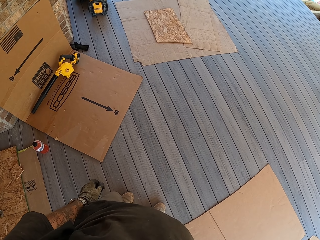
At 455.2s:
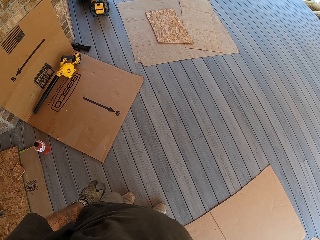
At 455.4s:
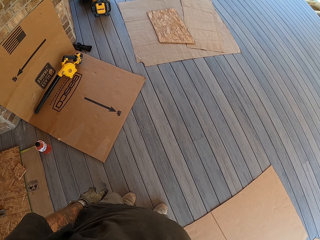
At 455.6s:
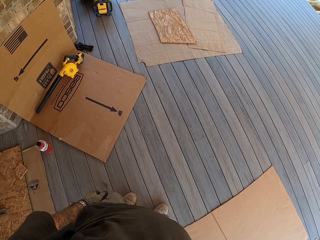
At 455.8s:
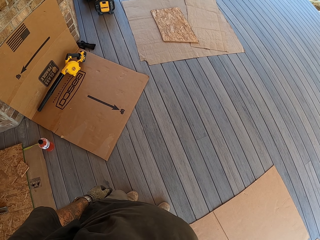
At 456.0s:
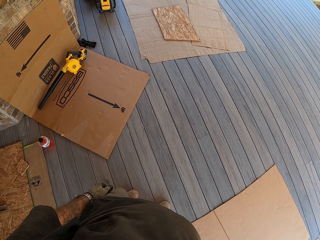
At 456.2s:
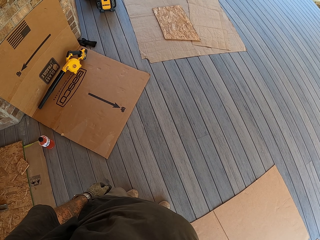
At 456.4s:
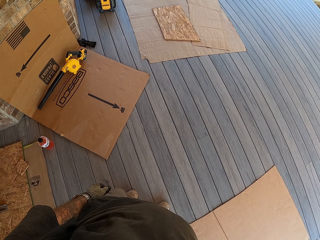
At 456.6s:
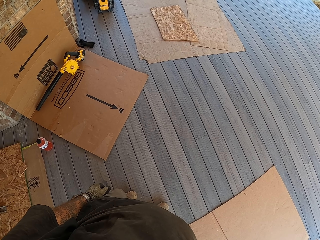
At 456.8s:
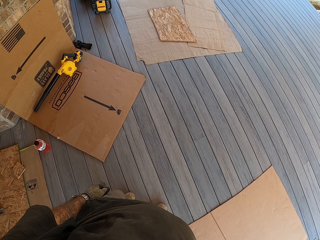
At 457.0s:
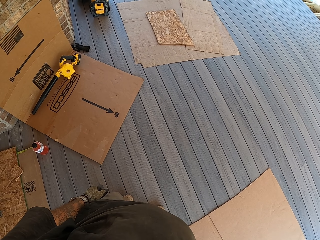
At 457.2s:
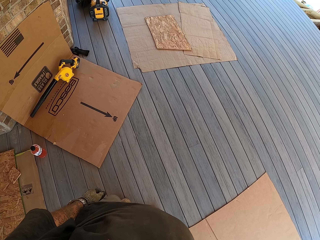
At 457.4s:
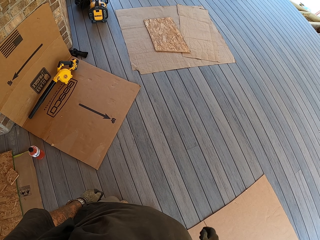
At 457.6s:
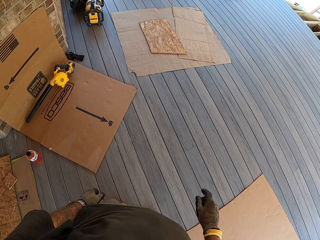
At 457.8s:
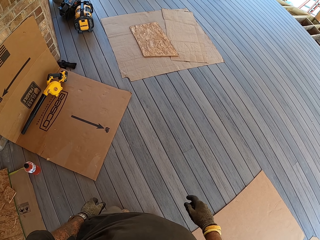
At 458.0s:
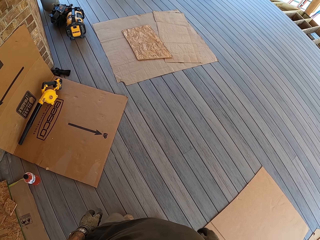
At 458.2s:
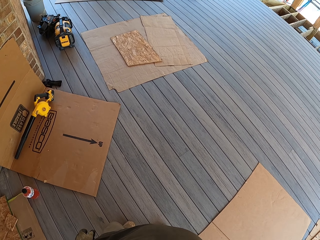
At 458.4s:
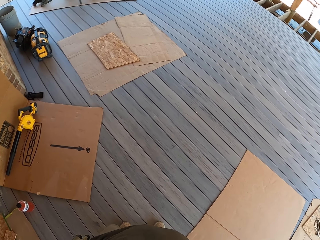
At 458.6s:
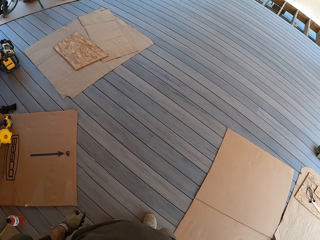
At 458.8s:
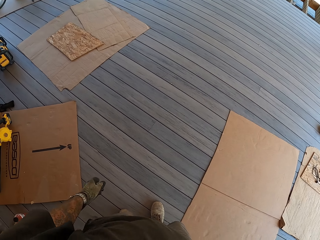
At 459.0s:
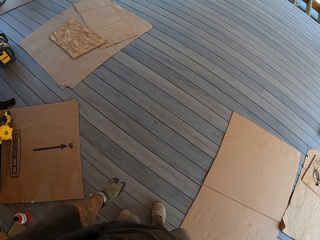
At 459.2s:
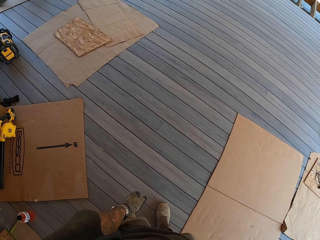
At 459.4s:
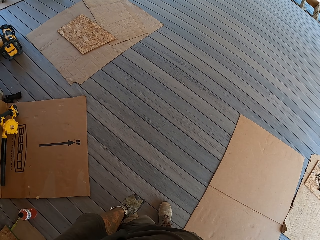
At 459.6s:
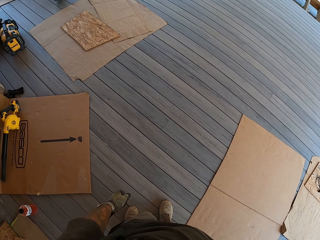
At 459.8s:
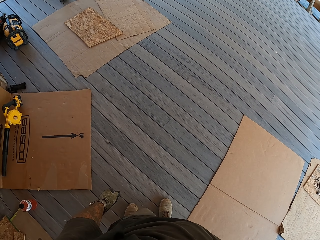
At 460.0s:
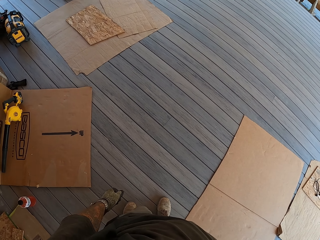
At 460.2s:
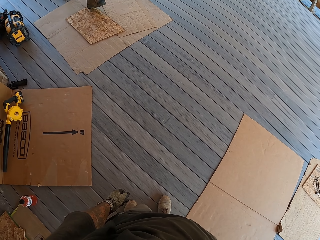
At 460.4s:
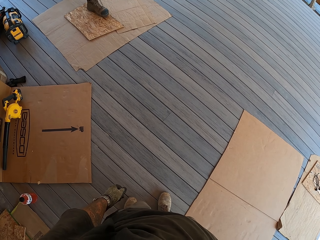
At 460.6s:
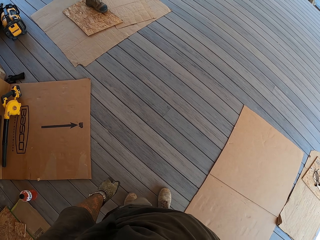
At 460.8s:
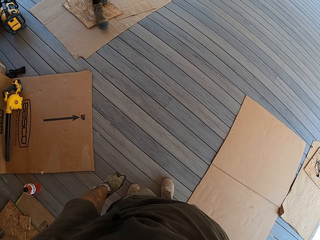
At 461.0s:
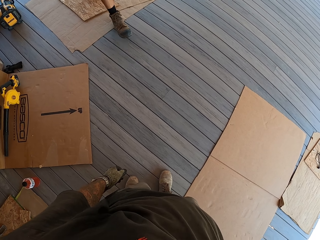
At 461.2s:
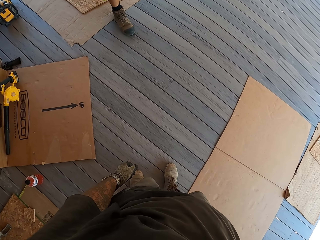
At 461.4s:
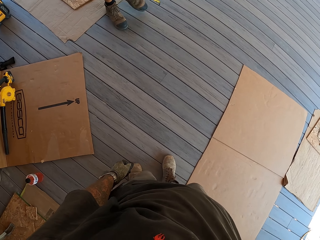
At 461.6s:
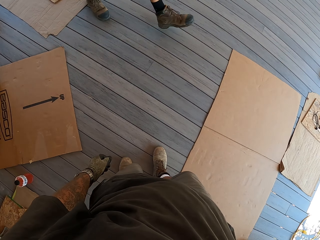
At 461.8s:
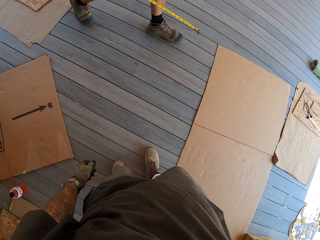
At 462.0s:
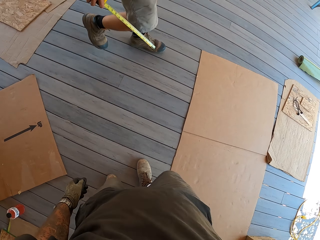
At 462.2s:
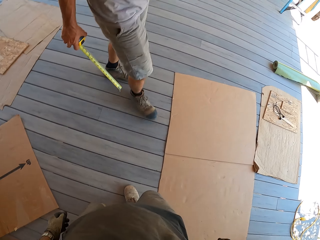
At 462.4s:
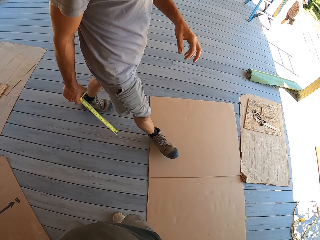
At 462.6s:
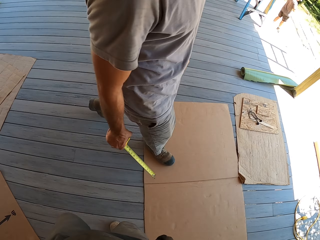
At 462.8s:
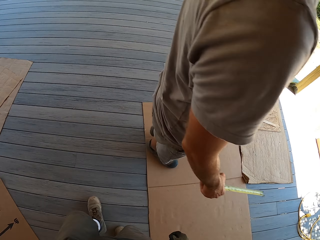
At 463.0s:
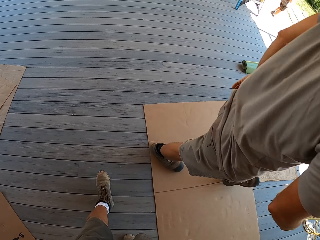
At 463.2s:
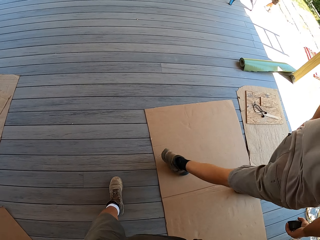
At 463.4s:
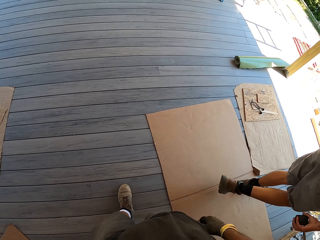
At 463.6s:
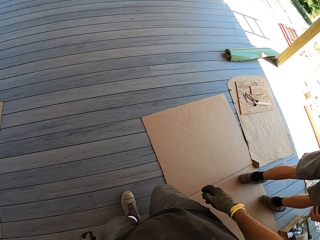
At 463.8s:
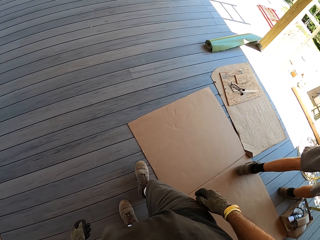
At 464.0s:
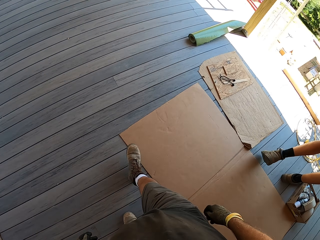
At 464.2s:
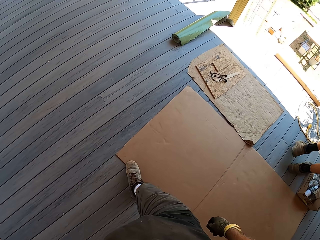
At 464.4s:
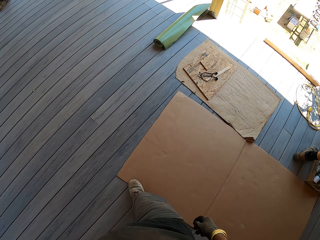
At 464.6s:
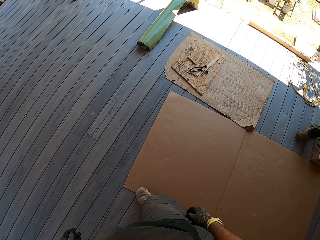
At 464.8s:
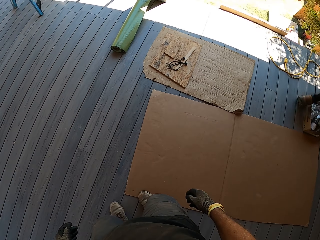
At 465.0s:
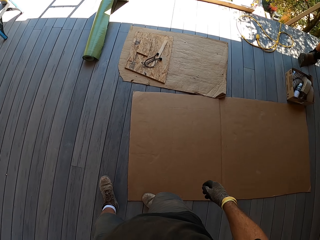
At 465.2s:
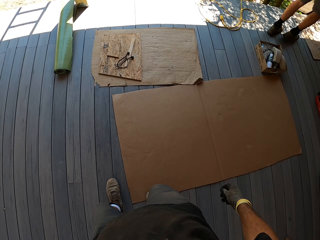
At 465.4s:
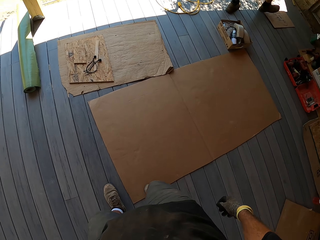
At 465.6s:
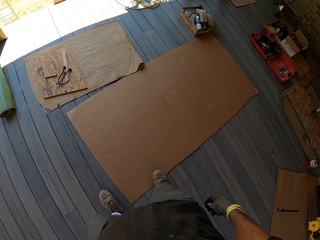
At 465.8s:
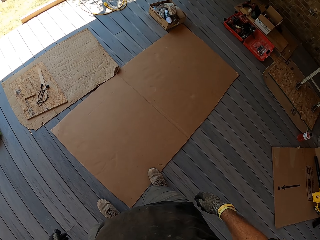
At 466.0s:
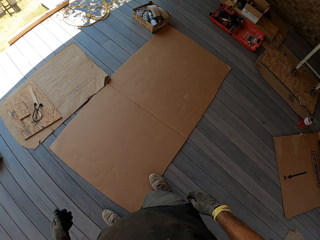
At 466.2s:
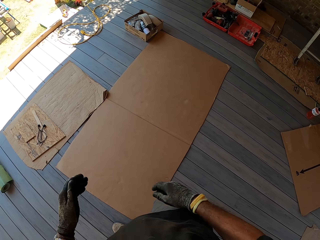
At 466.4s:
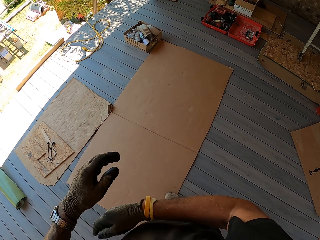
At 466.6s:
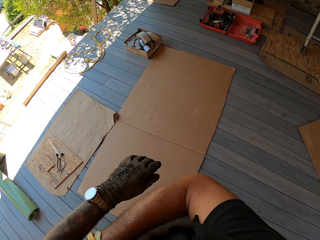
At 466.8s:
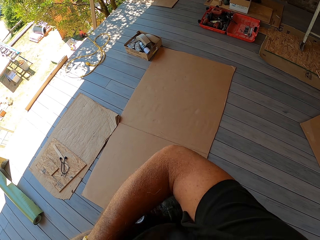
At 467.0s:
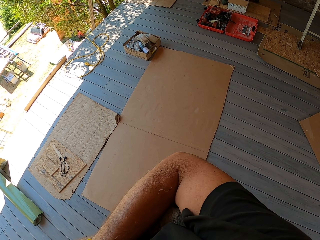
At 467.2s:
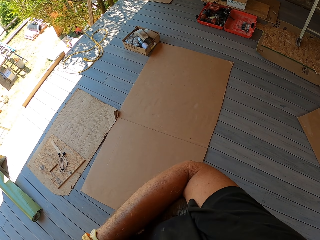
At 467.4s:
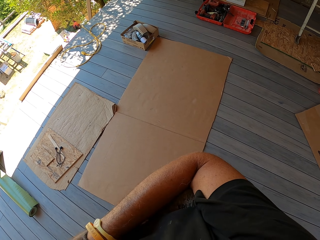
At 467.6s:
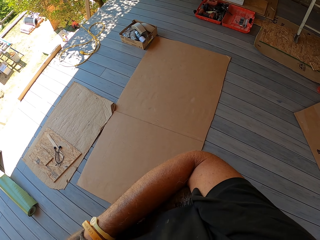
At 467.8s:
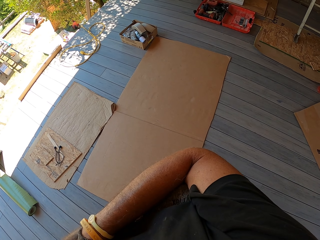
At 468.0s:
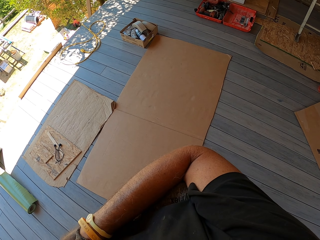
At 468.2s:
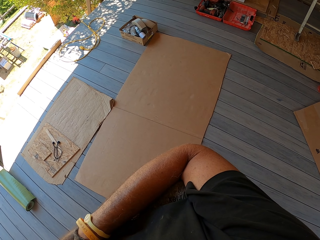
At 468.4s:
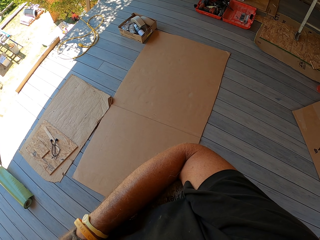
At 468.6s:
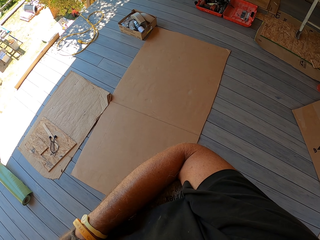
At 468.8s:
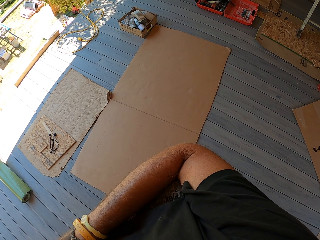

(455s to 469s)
The camera wearer looks around. A man walks around. The camera wearer walks around. They turn around.

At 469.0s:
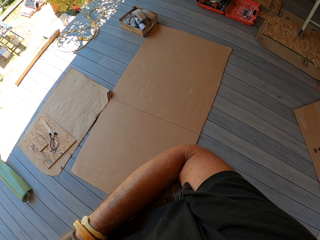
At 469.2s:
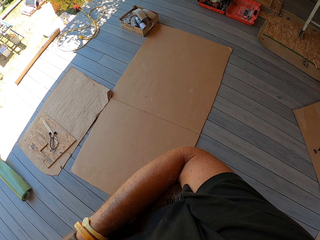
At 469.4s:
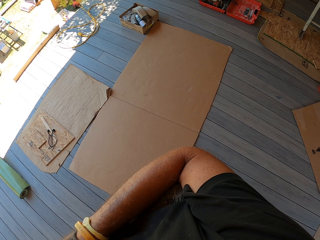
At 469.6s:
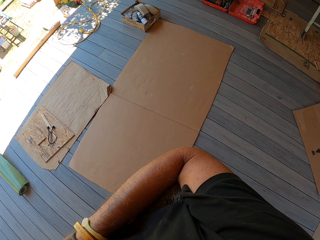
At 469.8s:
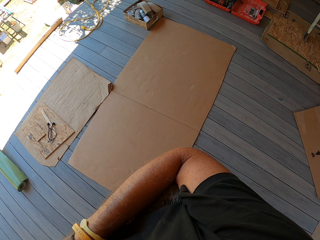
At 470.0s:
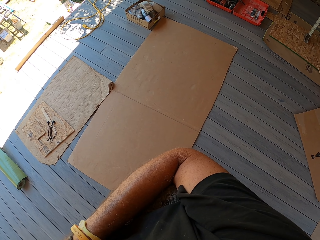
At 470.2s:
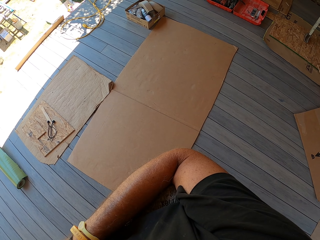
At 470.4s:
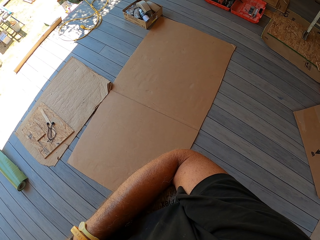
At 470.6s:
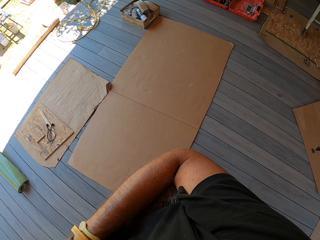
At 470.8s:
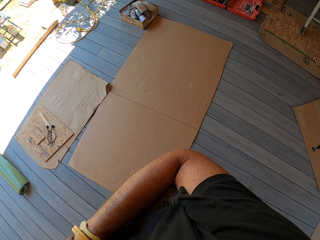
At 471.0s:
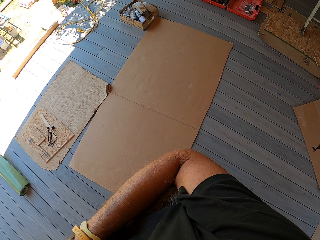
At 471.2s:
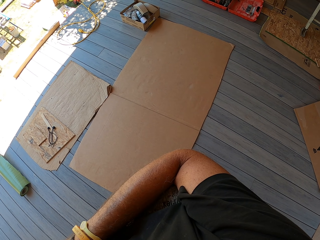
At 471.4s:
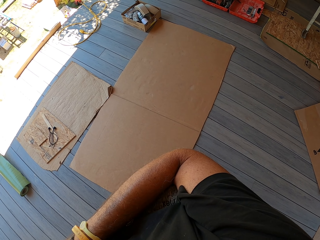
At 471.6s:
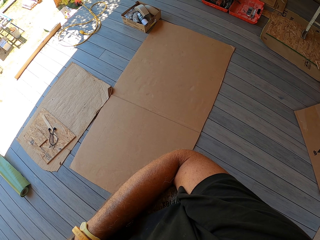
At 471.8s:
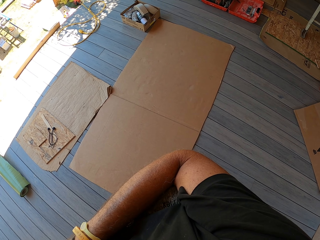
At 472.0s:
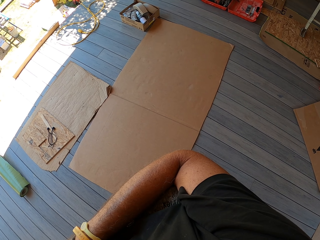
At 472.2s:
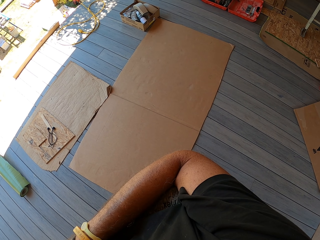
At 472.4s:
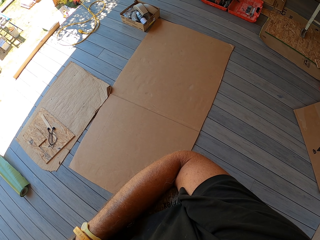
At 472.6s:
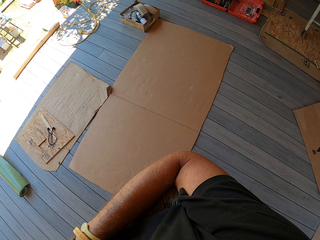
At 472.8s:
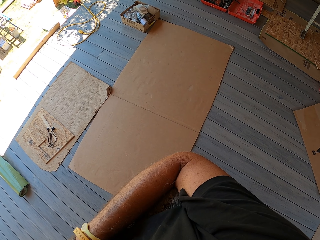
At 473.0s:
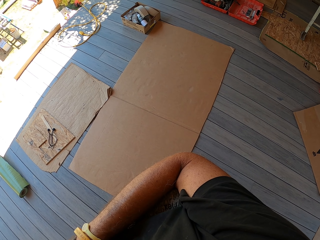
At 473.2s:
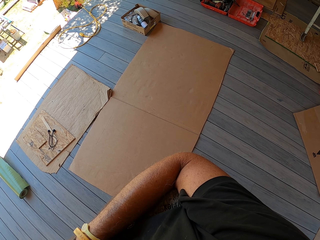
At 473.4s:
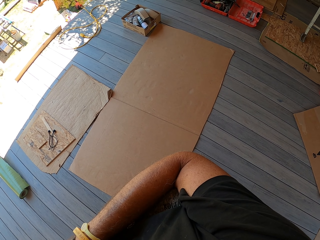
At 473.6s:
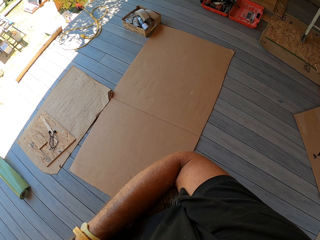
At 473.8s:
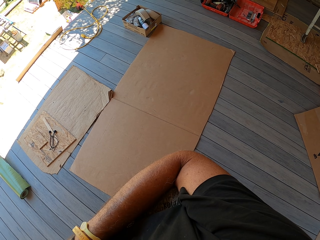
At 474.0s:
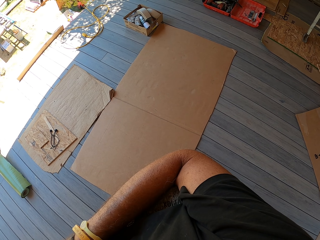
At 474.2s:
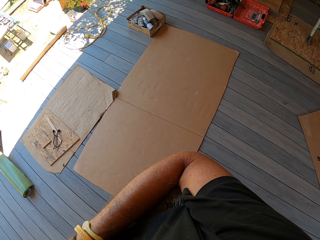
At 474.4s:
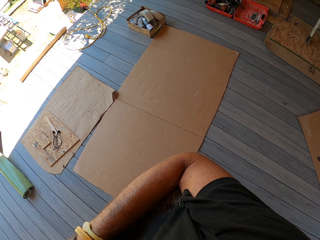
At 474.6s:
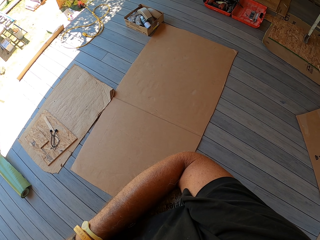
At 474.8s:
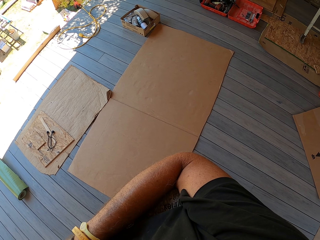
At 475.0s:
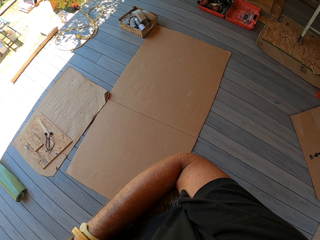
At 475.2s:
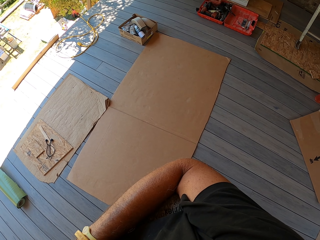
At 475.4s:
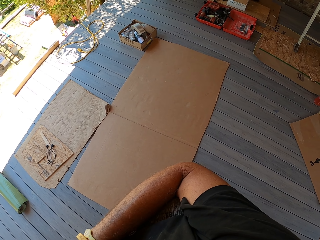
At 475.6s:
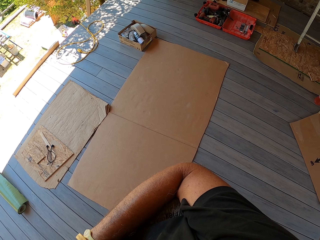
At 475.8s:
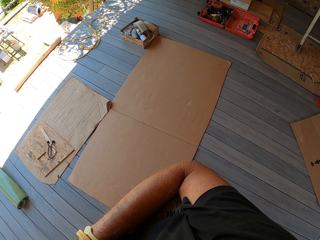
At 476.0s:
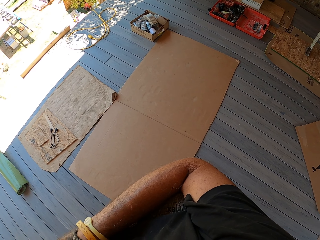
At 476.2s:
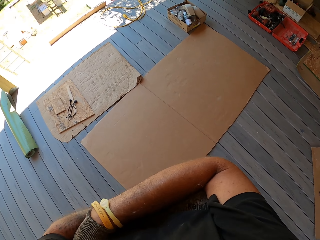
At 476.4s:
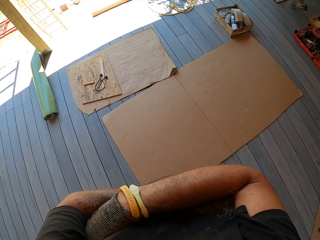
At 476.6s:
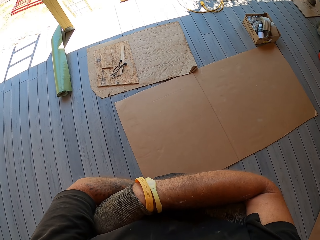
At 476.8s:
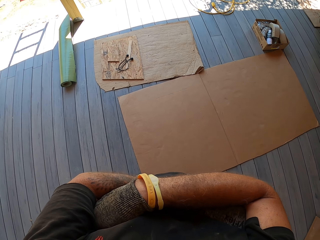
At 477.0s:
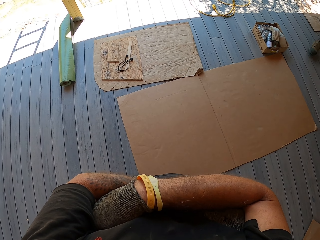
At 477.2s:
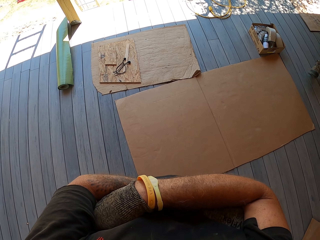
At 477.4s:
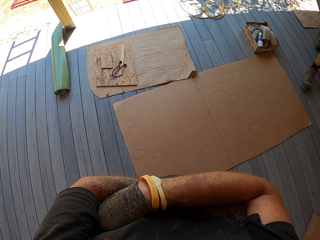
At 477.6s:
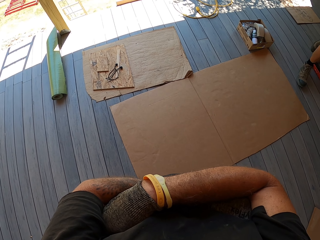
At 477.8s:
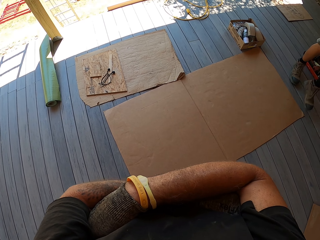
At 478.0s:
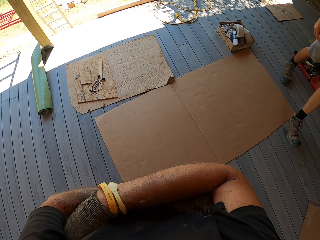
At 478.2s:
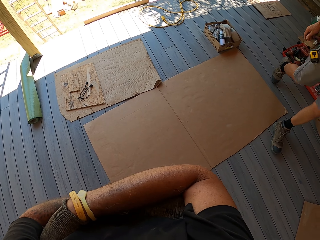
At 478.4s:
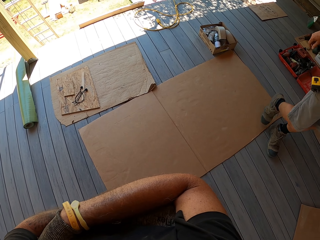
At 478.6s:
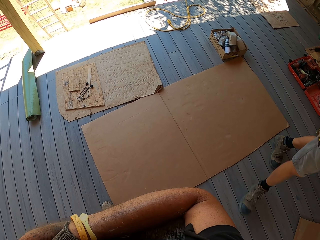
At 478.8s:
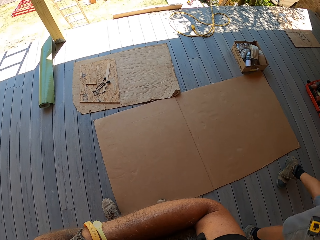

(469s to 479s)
The camera wearer looks around.
